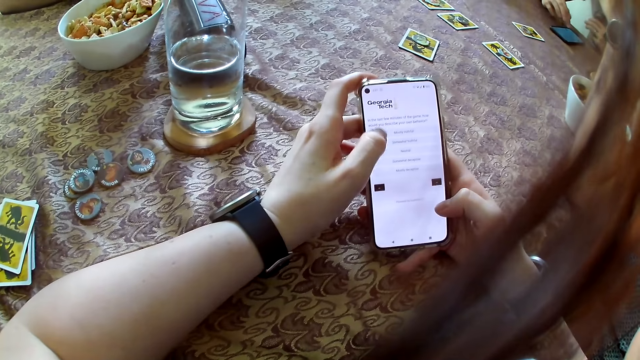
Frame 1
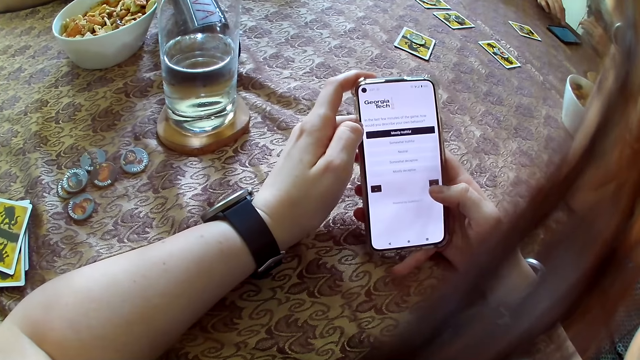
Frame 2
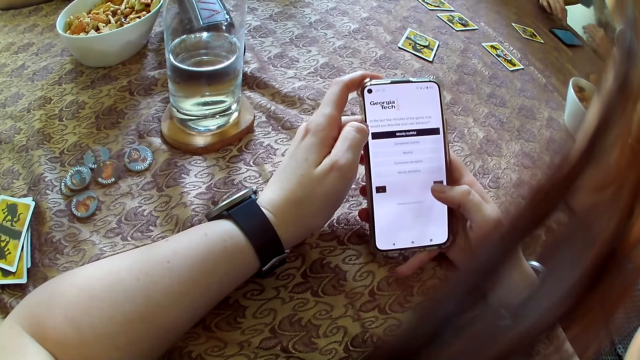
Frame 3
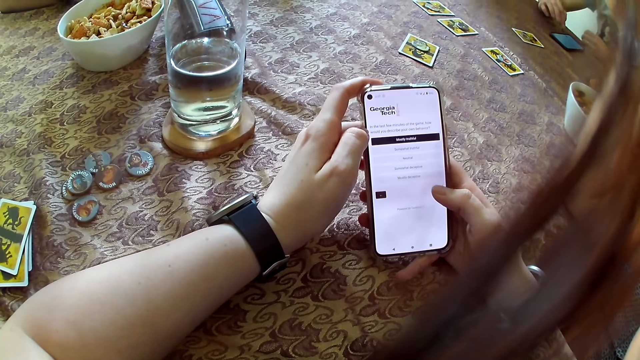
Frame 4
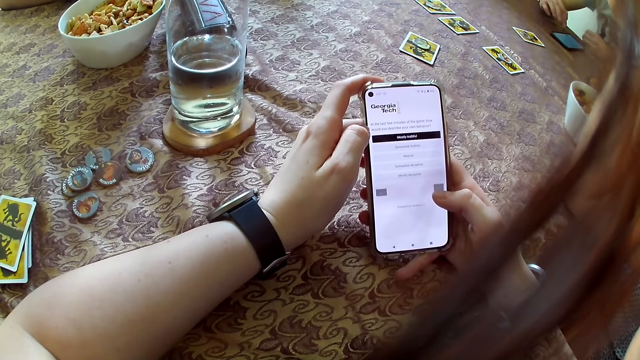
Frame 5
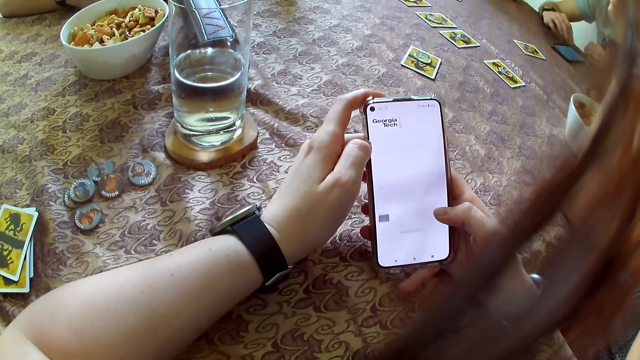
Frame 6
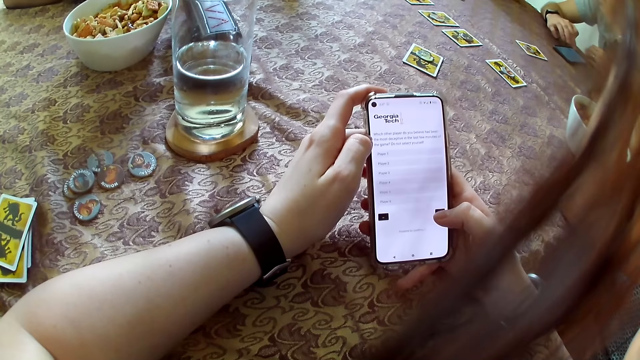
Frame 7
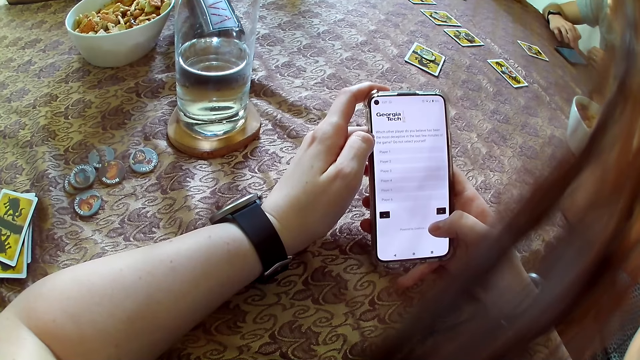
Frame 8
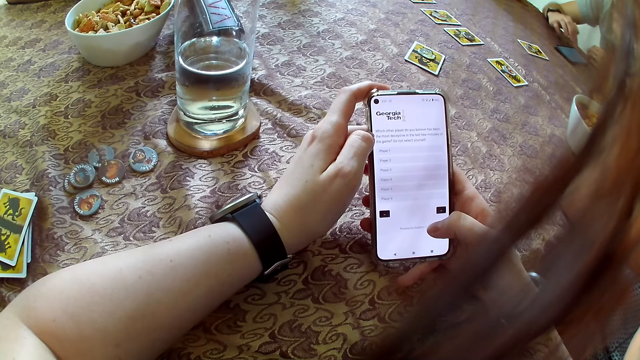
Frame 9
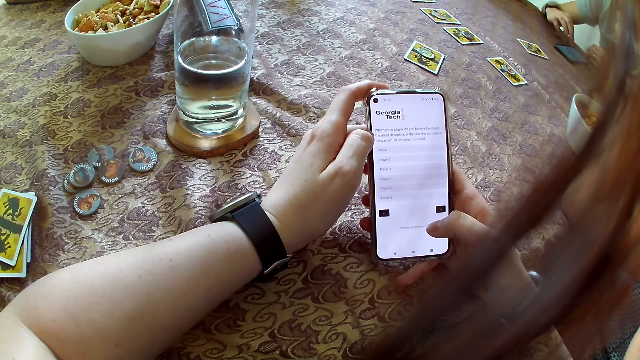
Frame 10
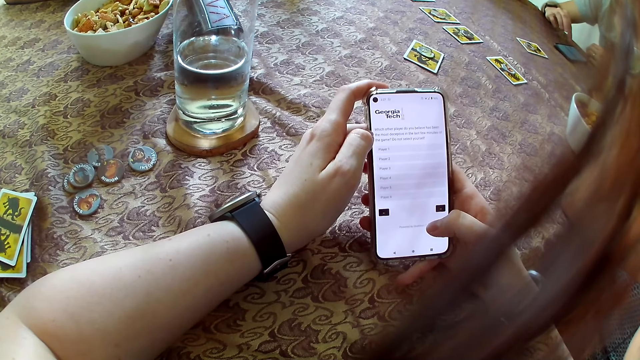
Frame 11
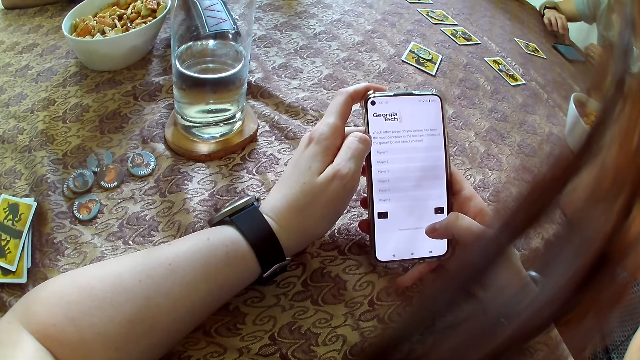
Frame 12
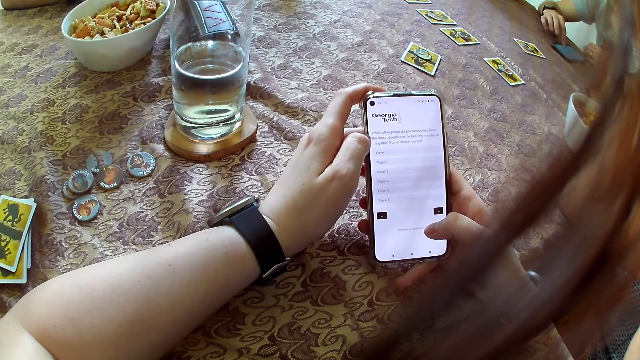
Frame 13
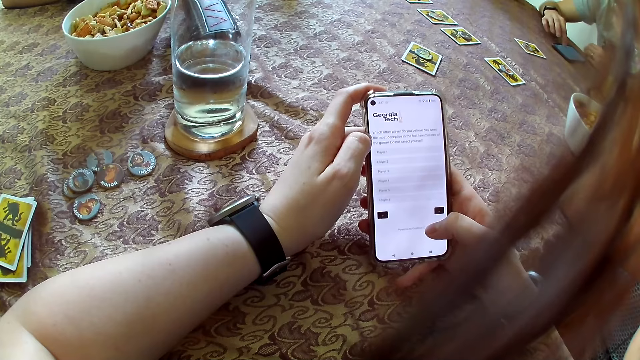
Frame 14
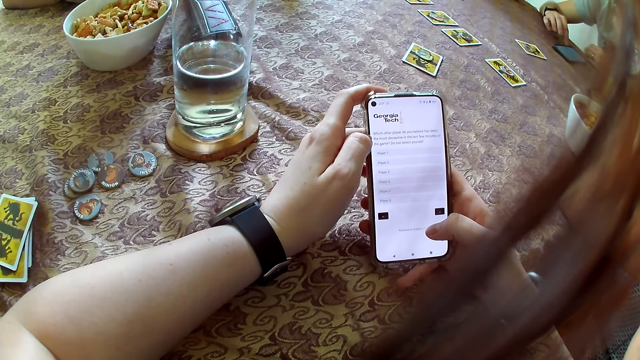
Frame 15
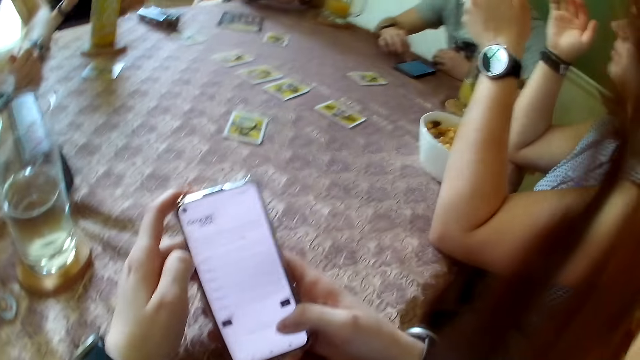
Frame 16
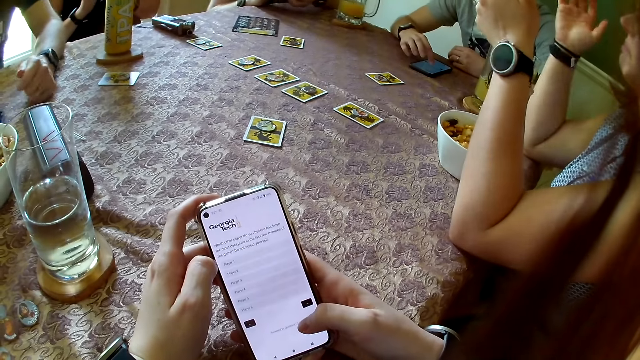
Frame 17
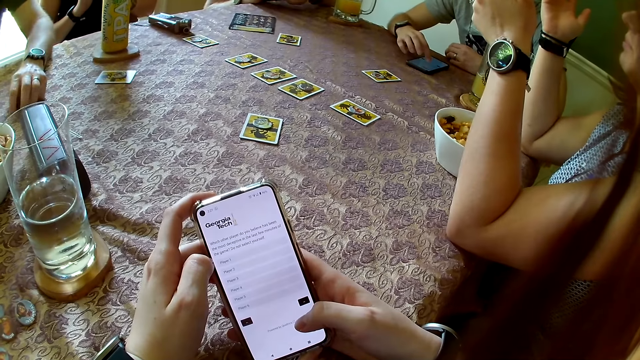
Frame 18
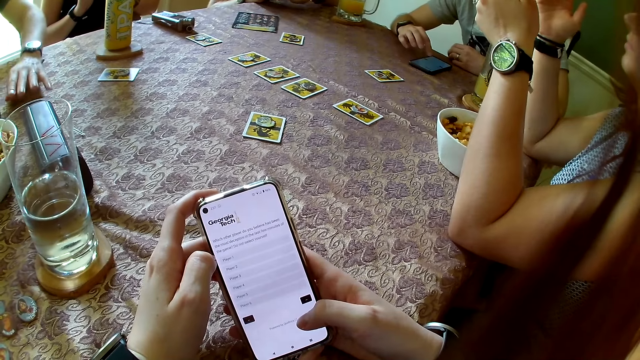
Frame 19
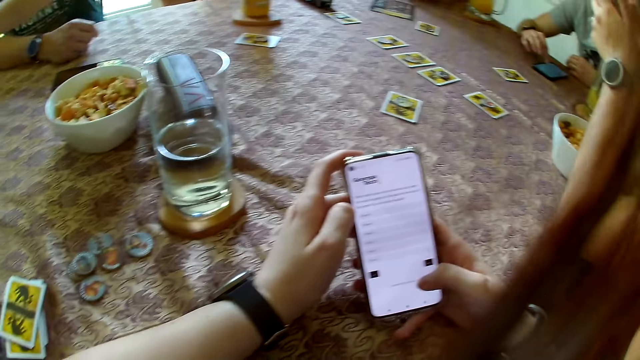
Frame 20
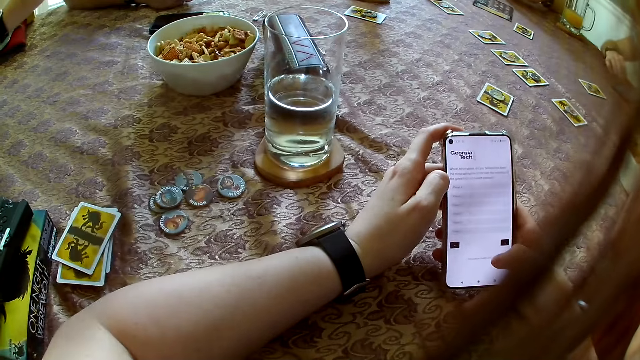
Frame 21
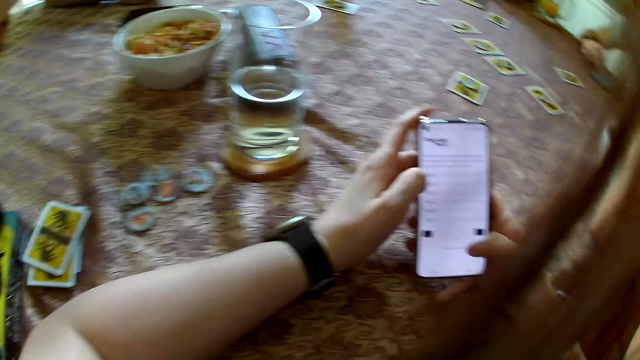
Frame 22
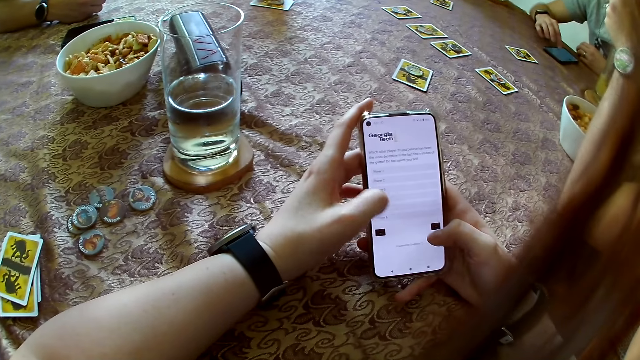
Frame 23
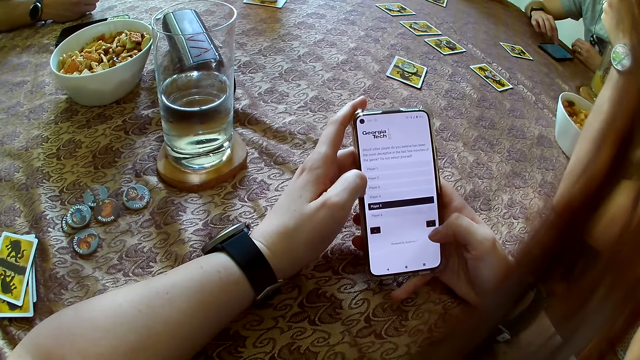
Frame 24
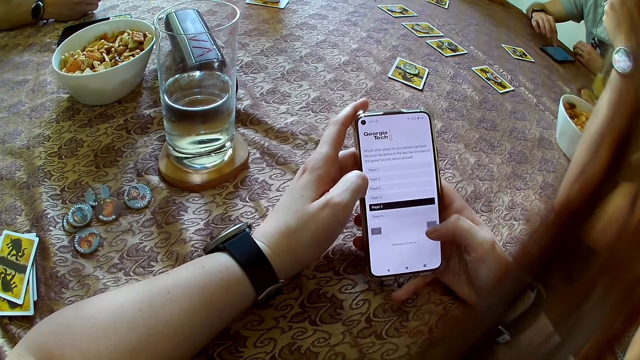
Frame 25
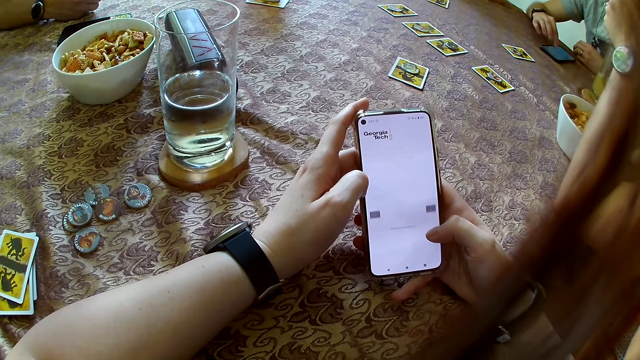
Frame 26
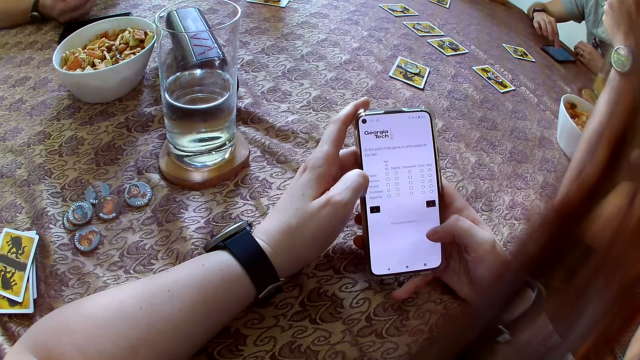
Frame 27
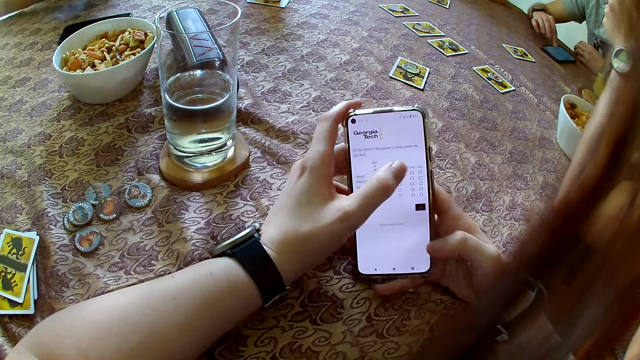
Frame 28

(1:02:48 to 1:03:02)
The camera wearer operates the phone with both hands. They scroll on the phone. They look around. They type on the phone.
